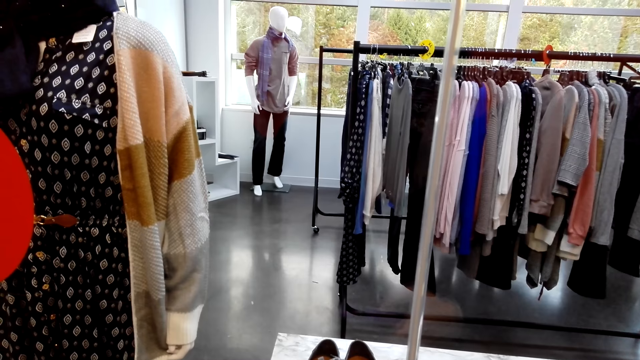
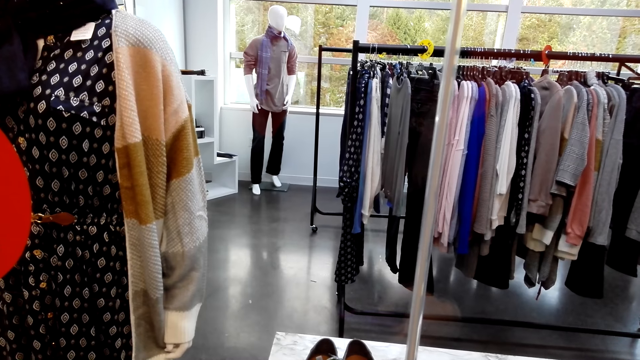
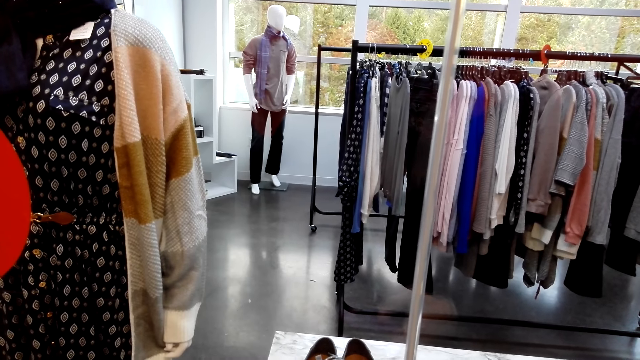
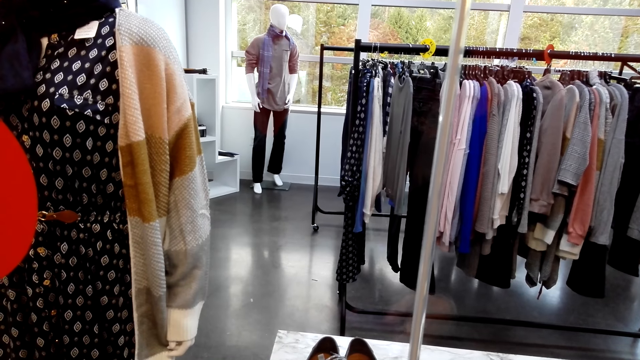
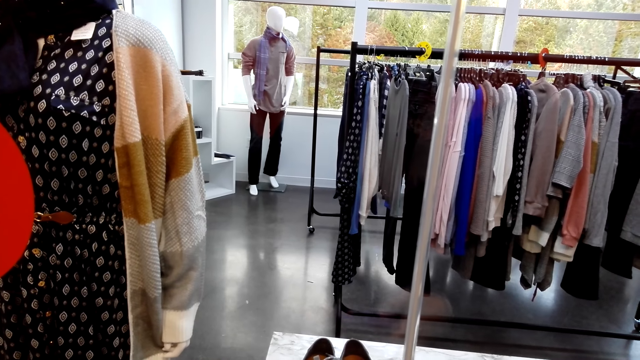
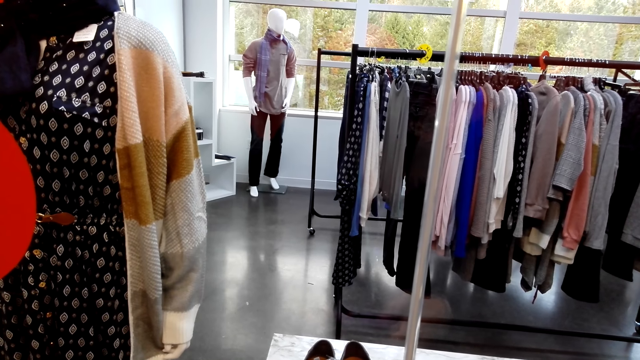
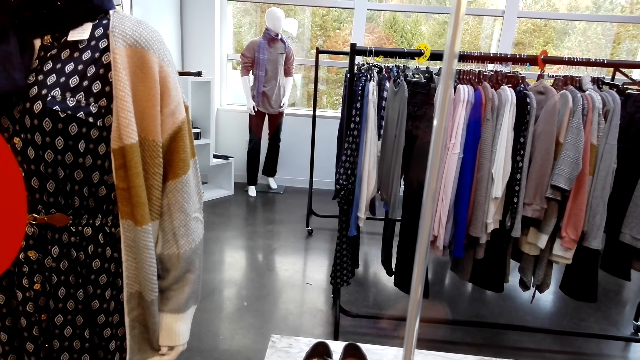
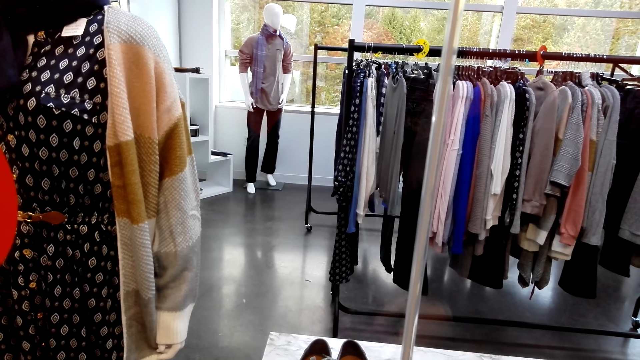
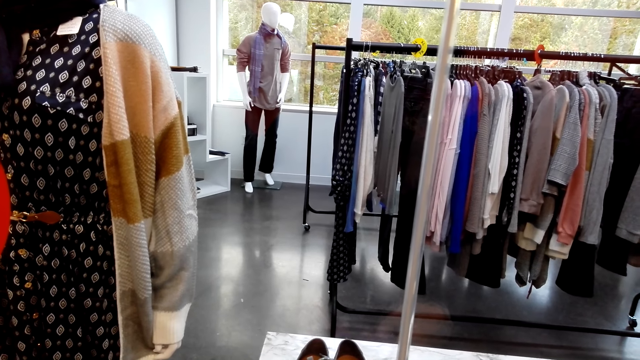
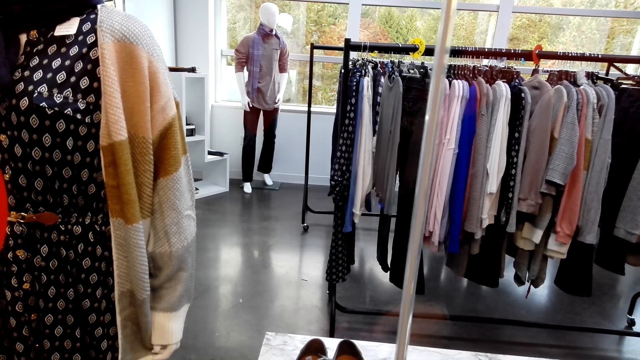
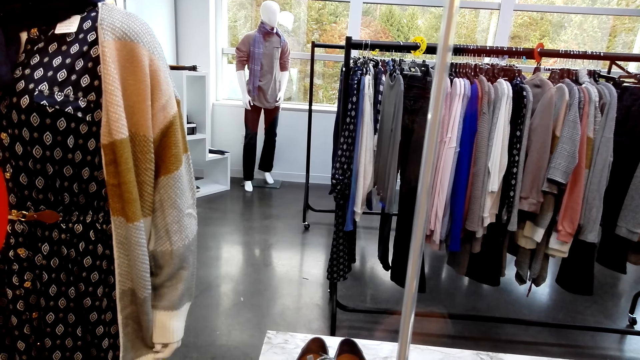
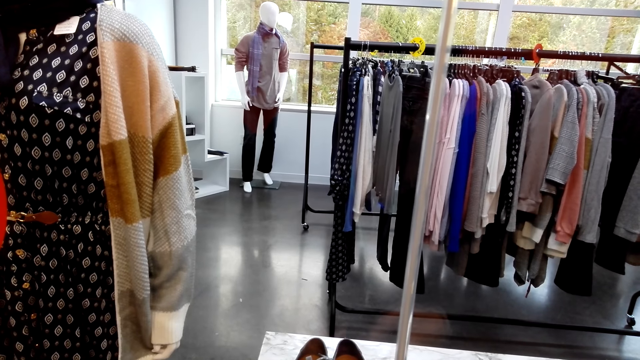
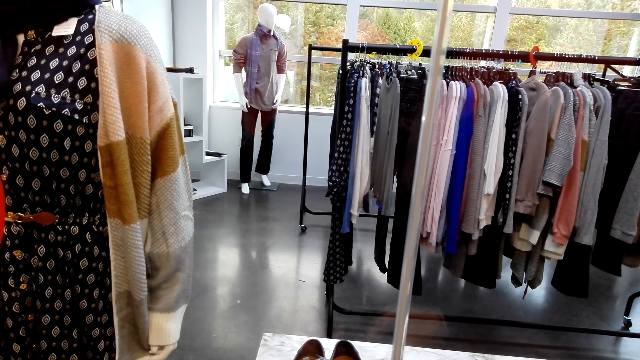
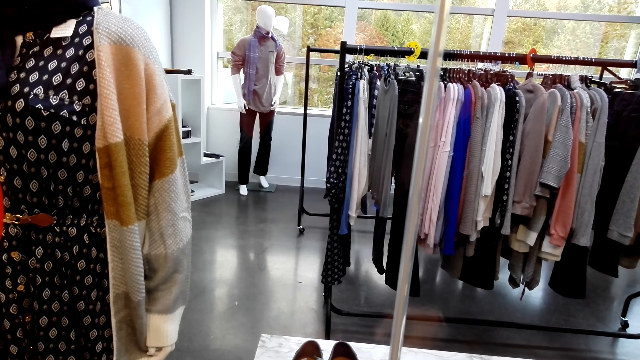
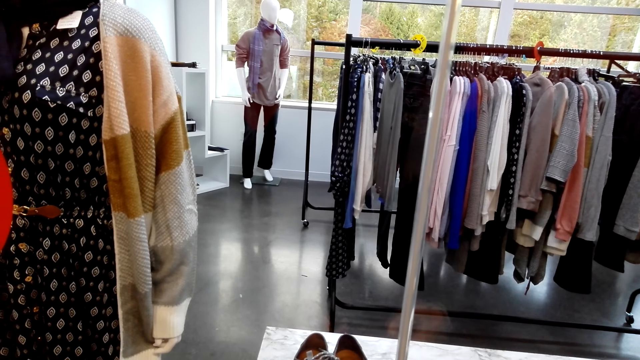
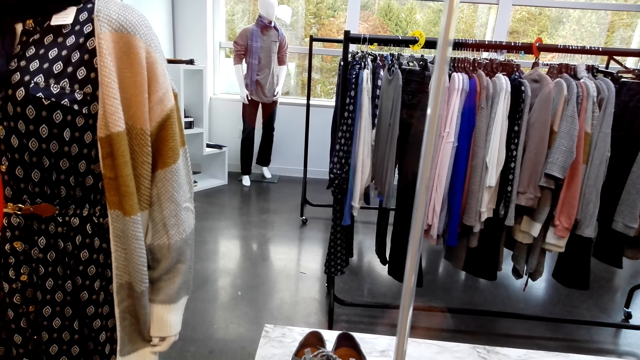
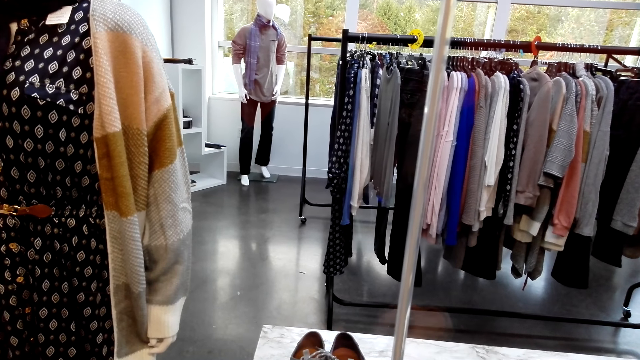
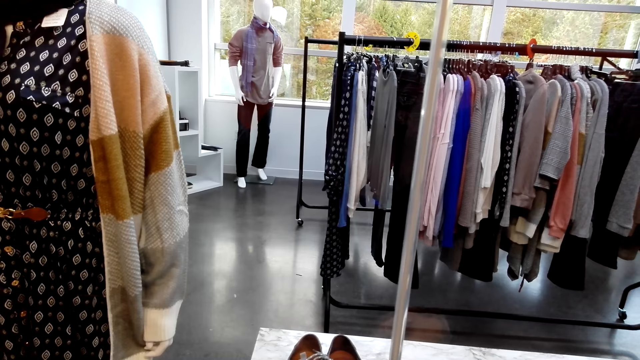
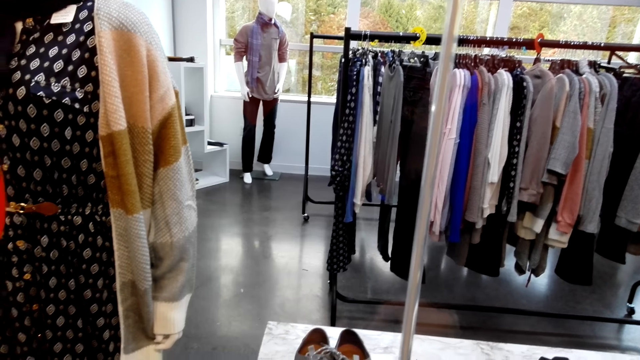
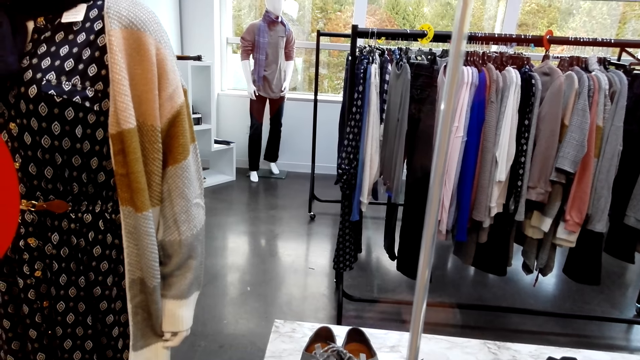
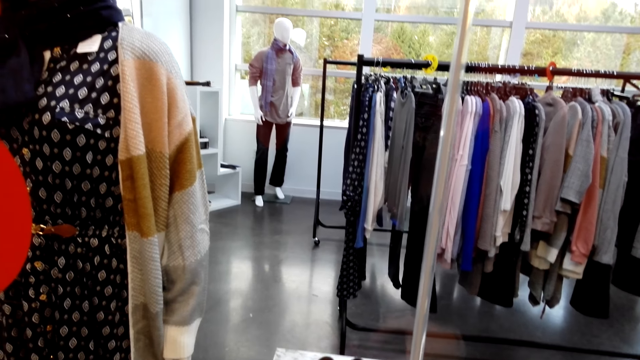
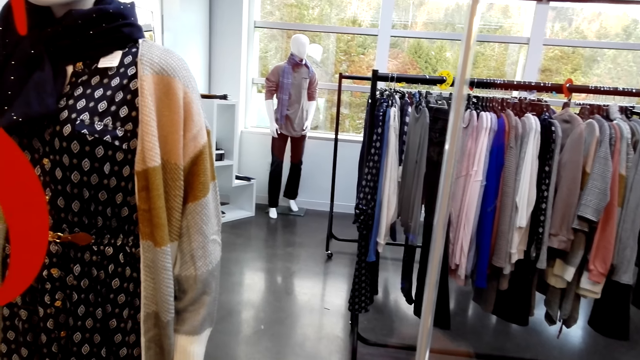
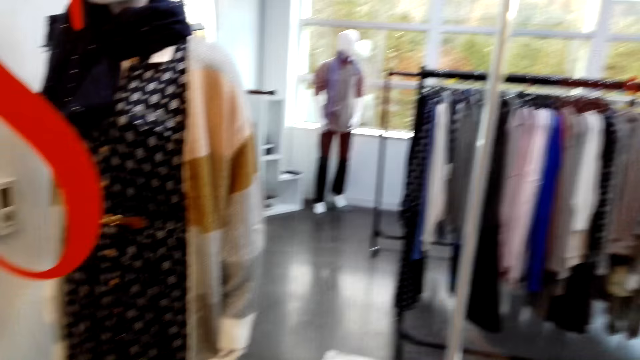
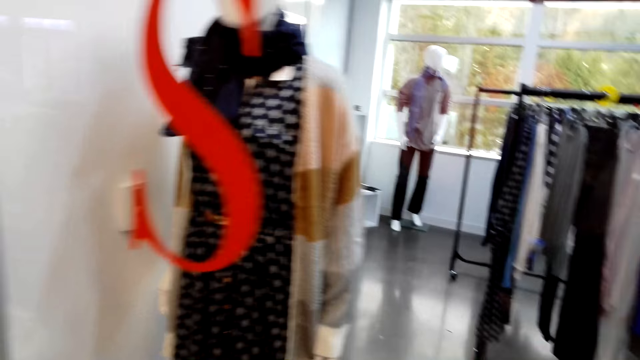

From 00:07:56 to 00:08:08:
The camera wearer uses a phone. They stare at something. They scroll through the phone.

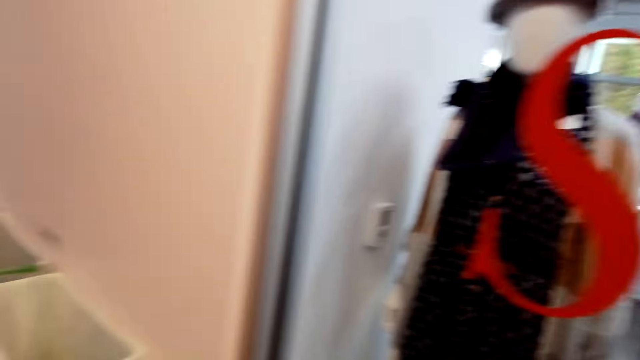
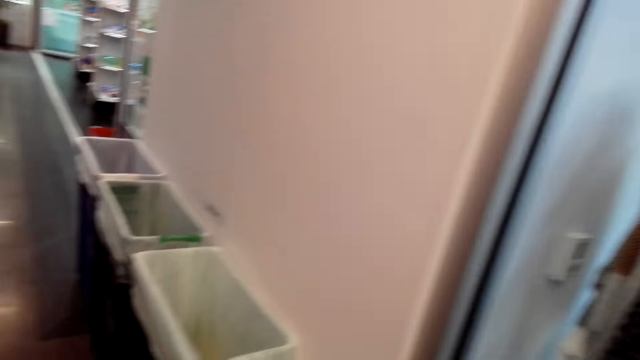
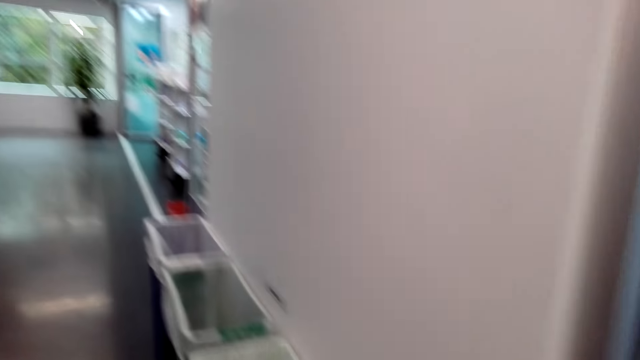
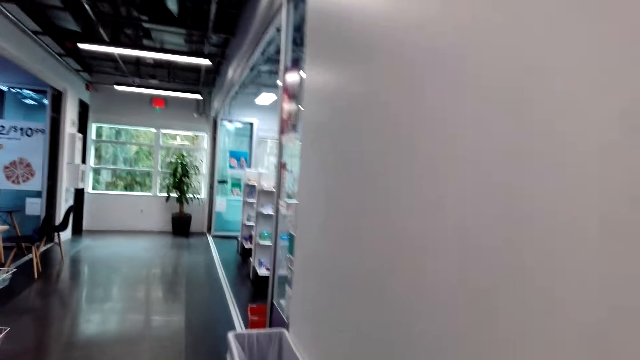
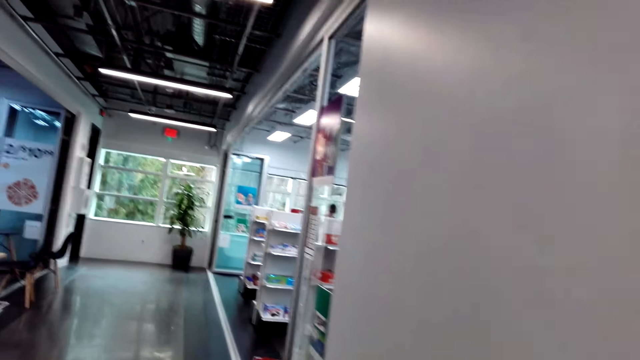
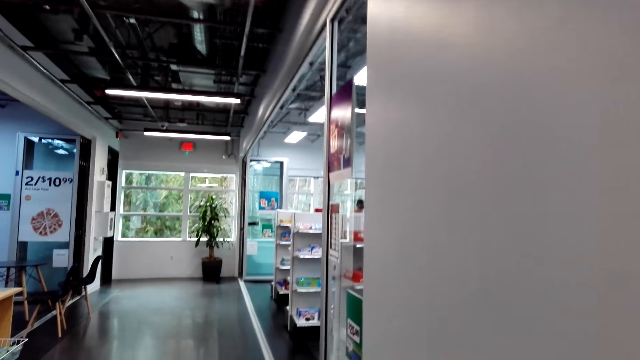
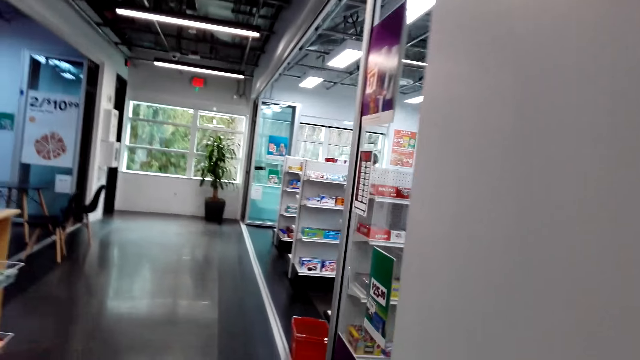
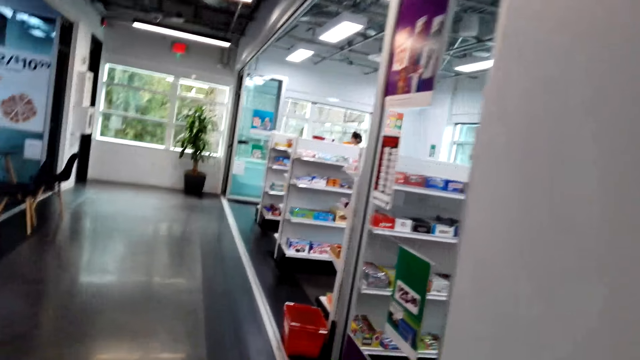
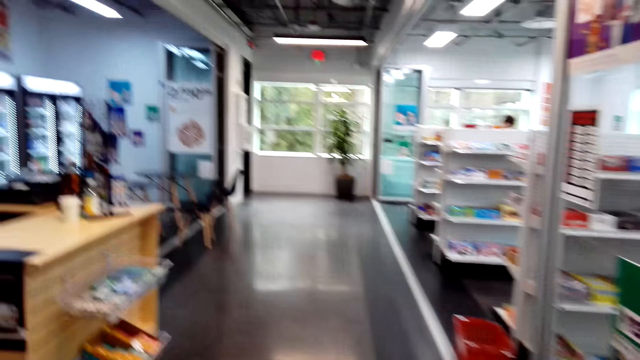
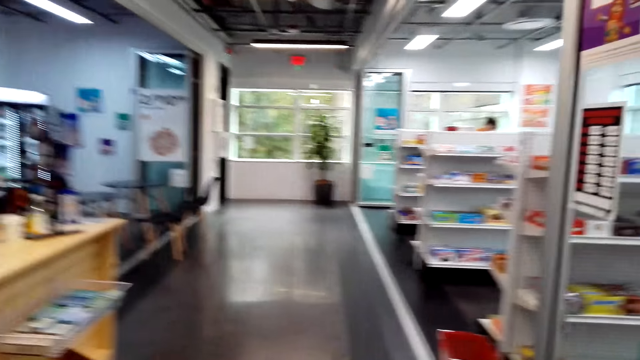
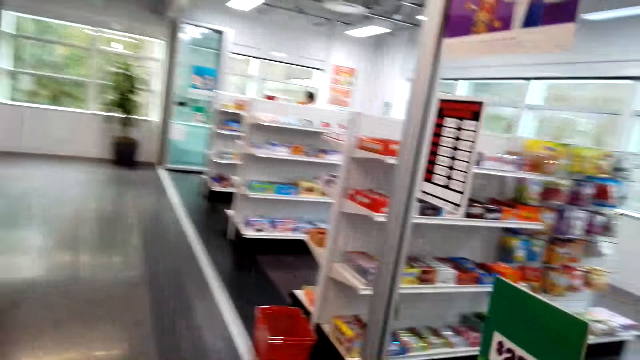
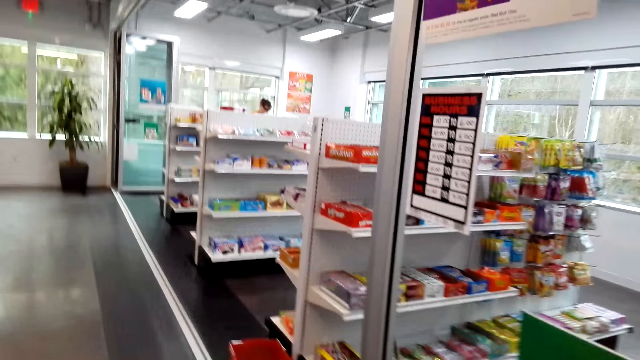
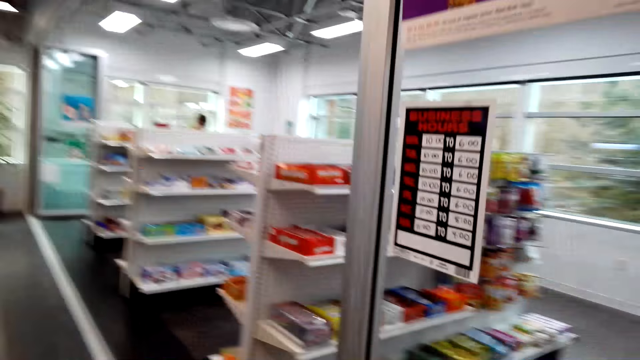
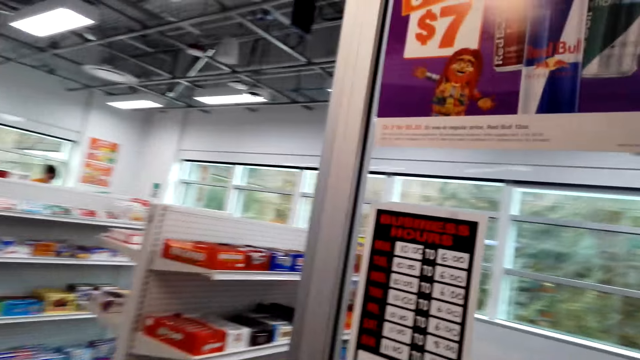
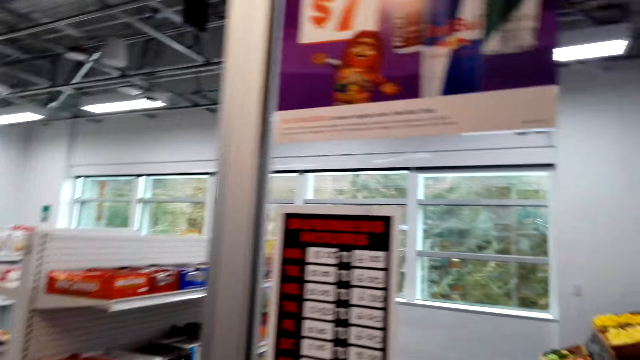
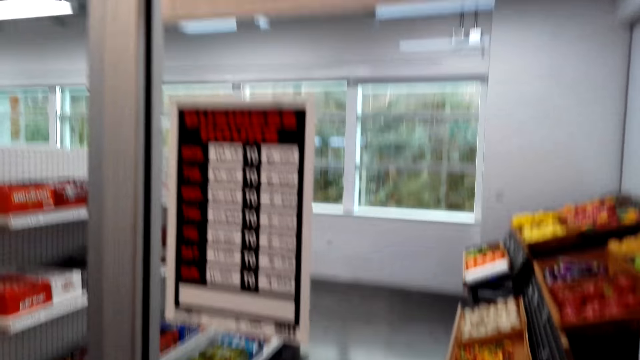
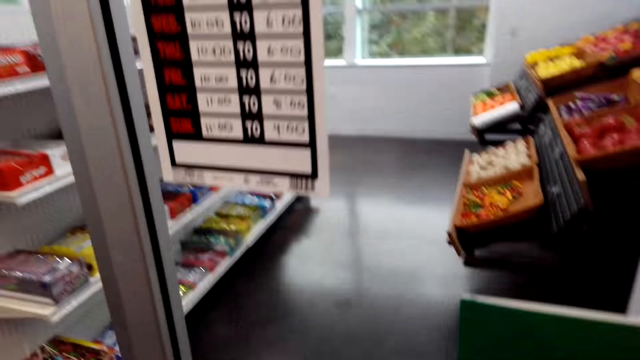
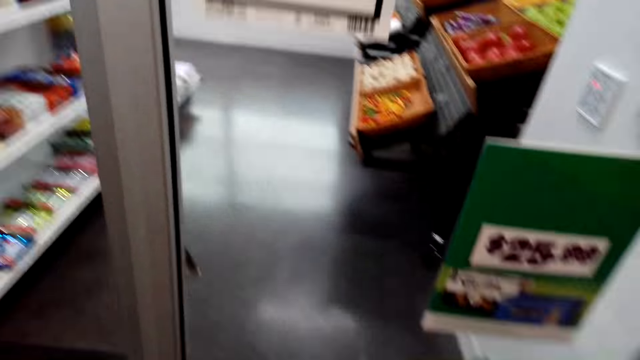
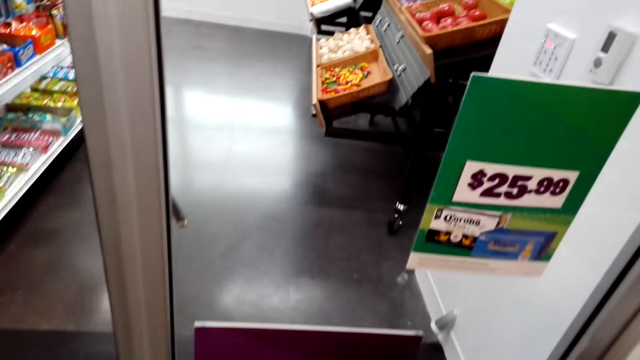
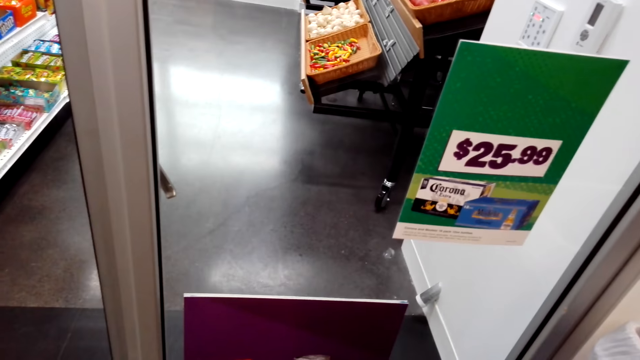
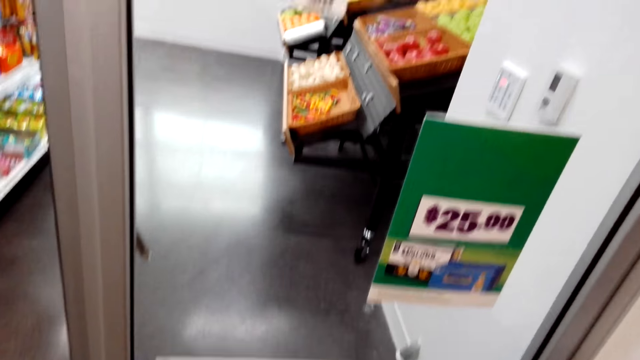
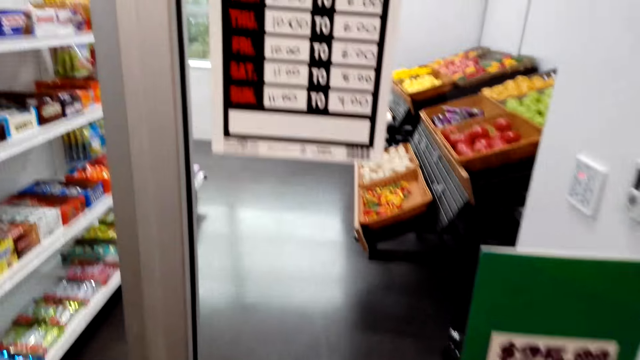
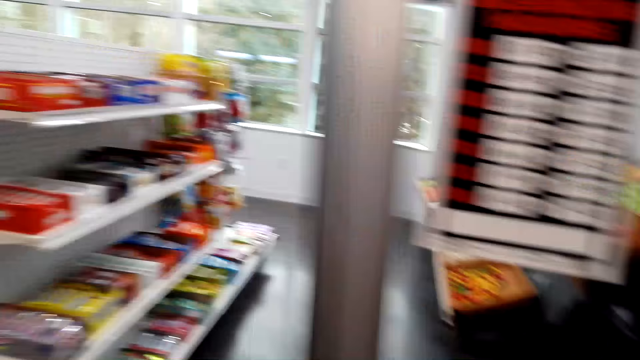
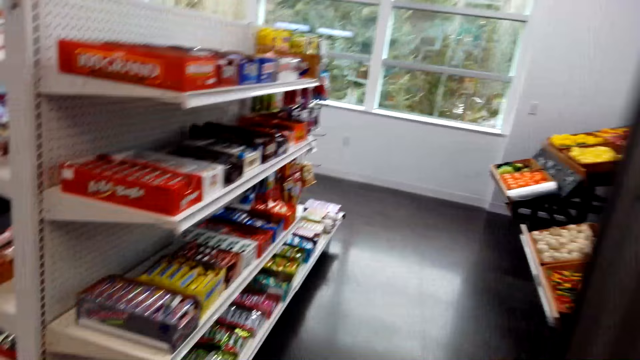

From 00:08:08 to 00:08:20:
The camera wearer walks around the supermarket.
